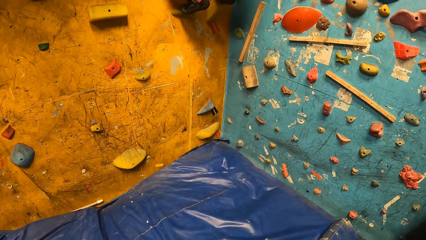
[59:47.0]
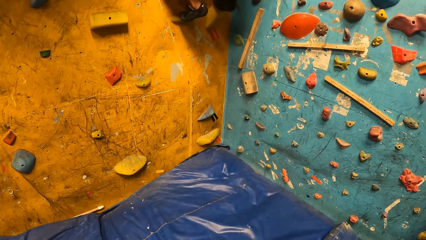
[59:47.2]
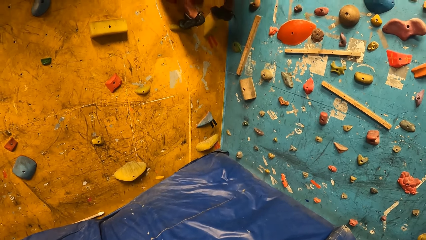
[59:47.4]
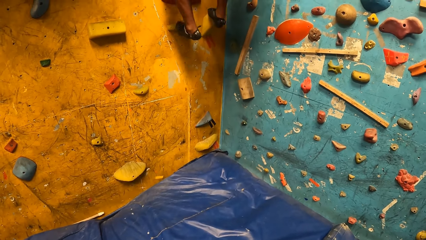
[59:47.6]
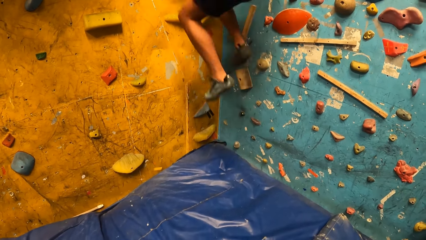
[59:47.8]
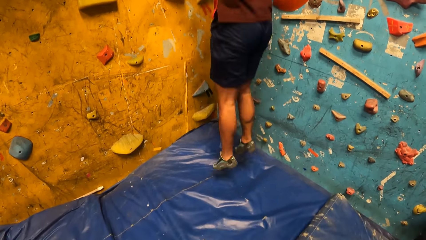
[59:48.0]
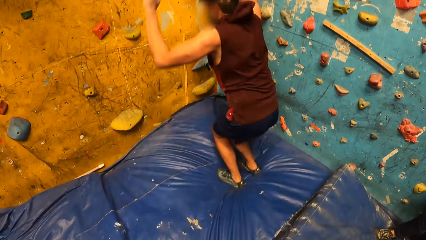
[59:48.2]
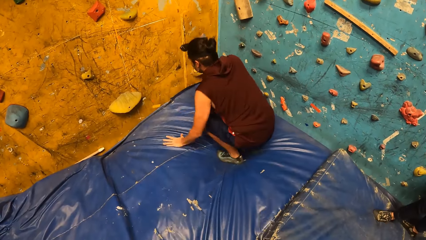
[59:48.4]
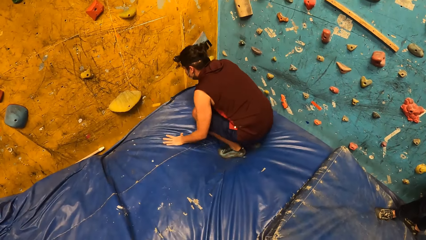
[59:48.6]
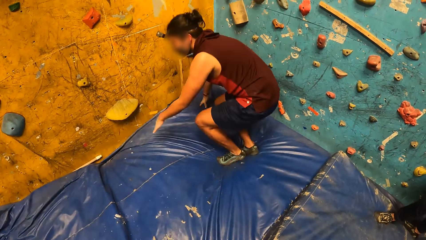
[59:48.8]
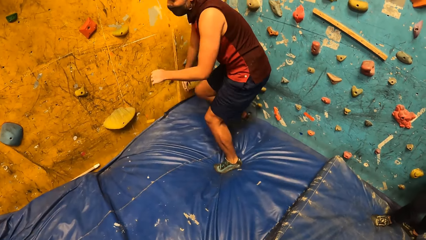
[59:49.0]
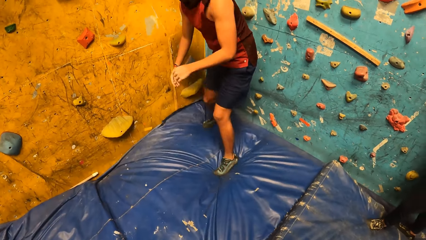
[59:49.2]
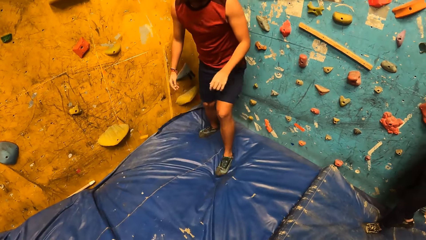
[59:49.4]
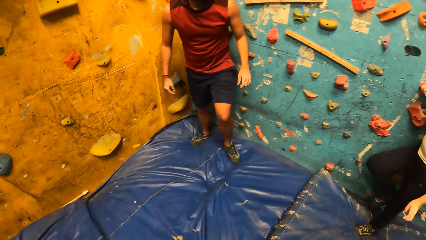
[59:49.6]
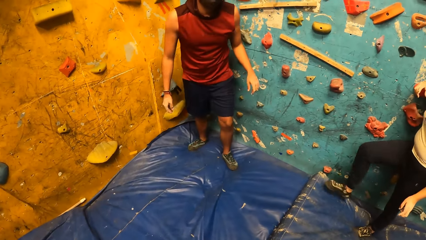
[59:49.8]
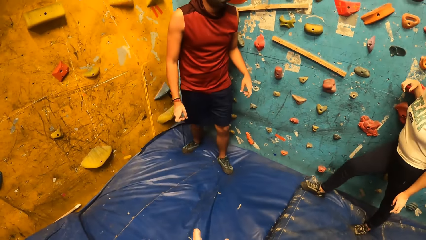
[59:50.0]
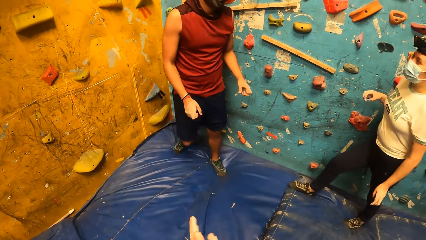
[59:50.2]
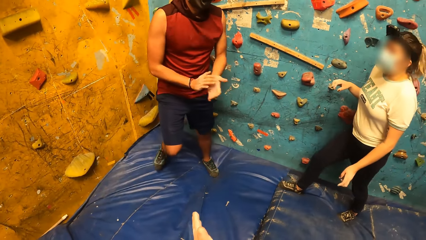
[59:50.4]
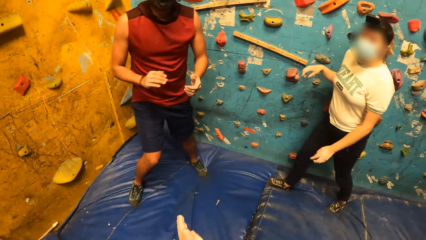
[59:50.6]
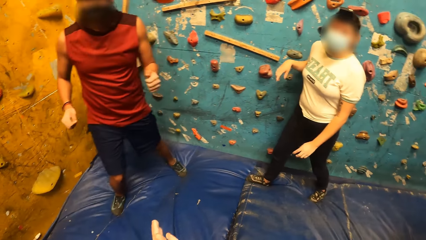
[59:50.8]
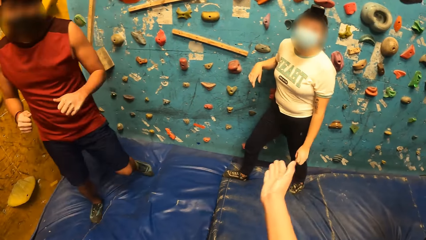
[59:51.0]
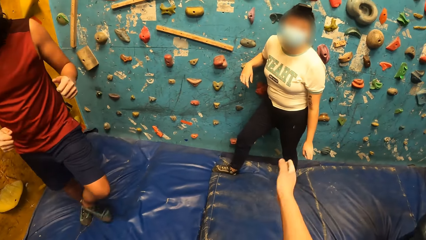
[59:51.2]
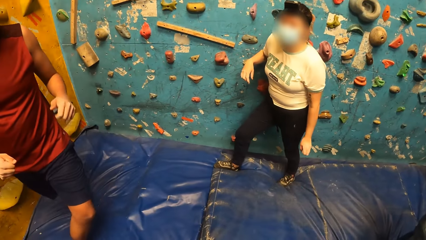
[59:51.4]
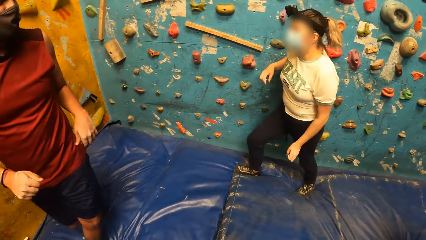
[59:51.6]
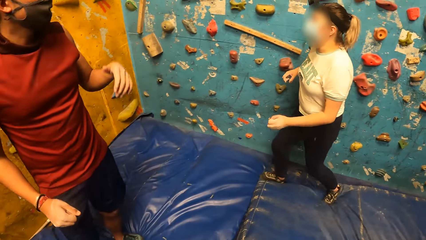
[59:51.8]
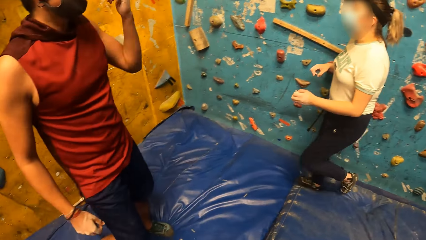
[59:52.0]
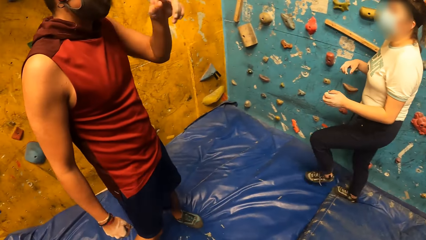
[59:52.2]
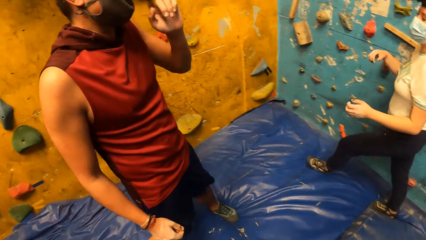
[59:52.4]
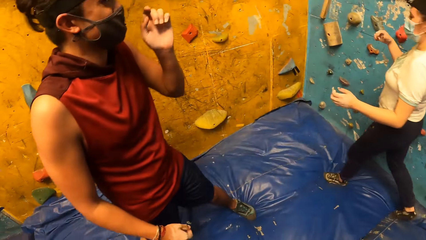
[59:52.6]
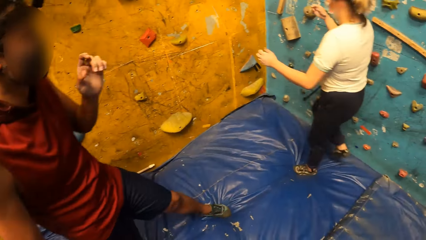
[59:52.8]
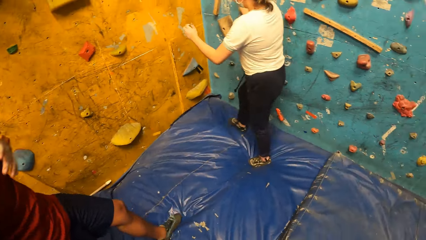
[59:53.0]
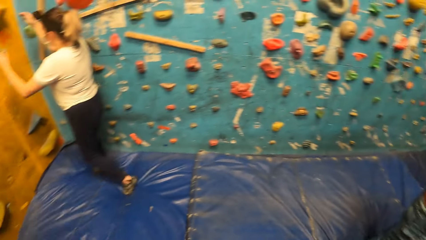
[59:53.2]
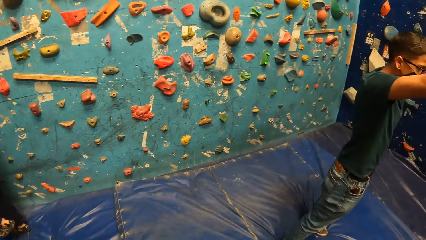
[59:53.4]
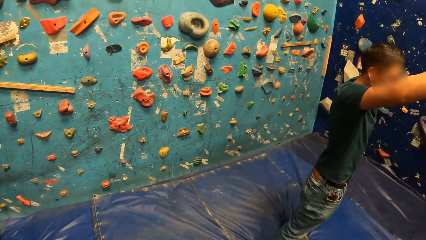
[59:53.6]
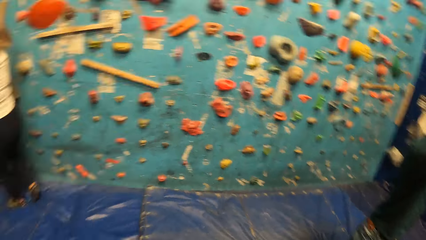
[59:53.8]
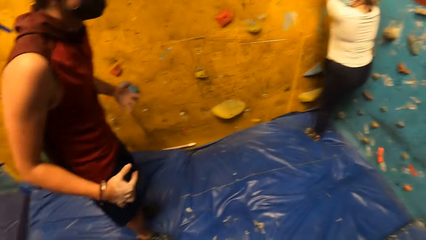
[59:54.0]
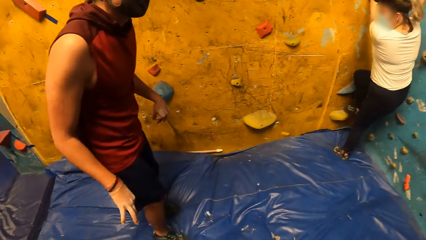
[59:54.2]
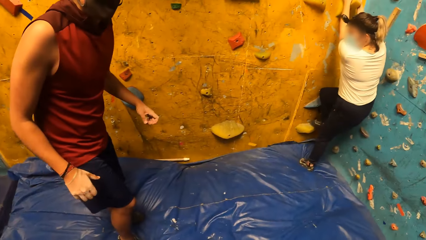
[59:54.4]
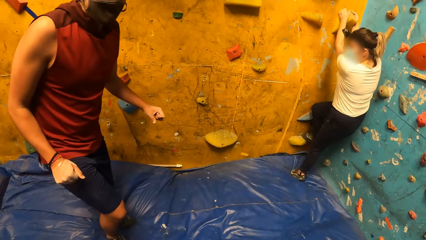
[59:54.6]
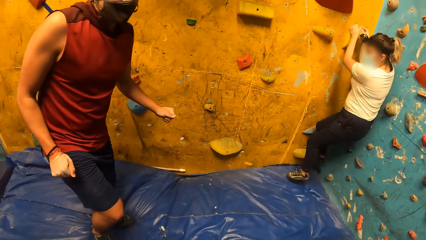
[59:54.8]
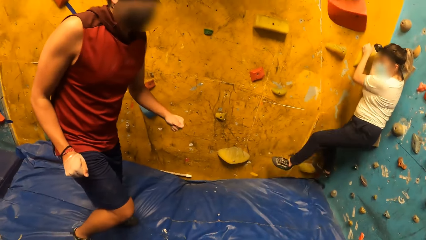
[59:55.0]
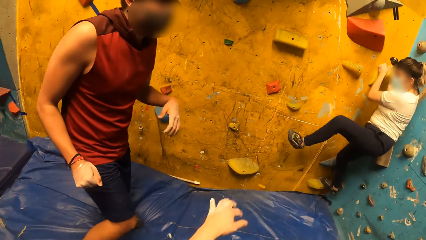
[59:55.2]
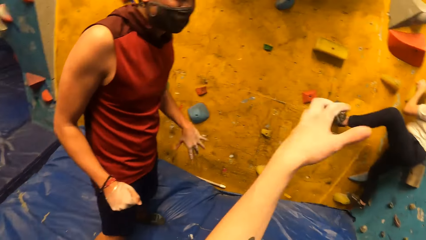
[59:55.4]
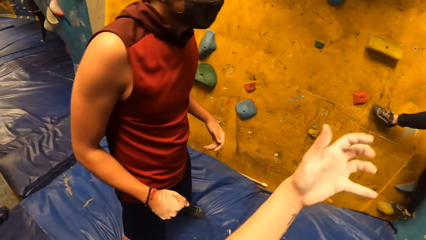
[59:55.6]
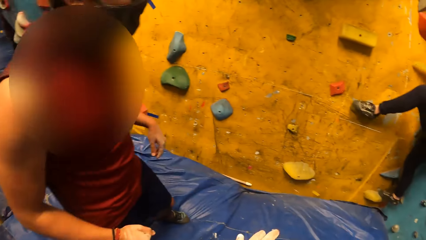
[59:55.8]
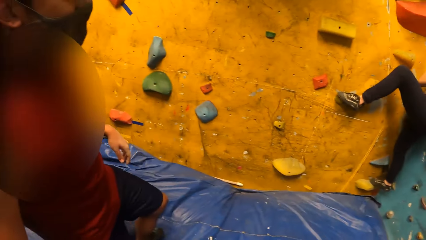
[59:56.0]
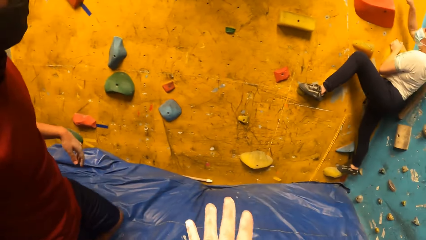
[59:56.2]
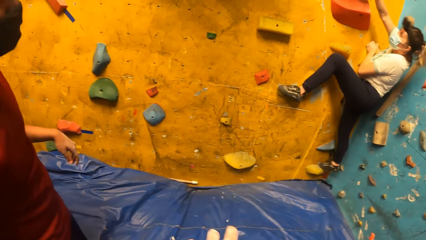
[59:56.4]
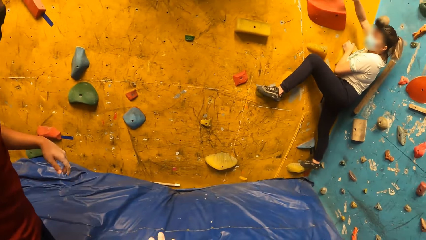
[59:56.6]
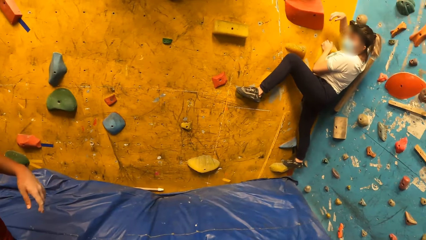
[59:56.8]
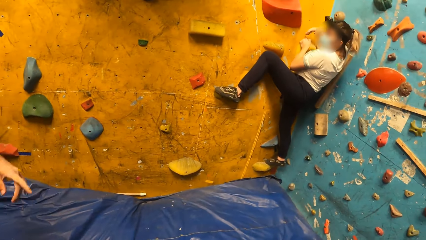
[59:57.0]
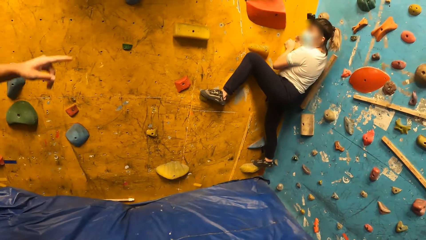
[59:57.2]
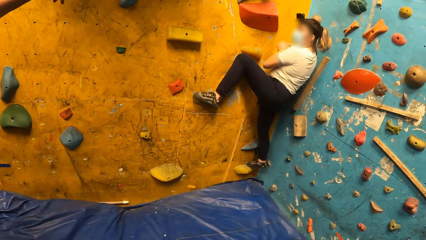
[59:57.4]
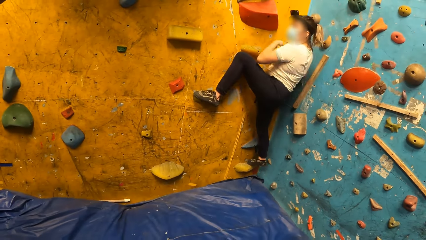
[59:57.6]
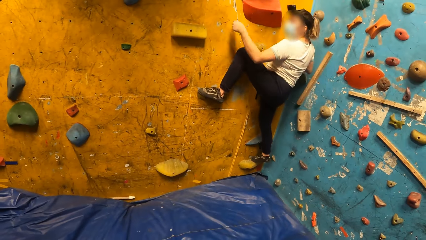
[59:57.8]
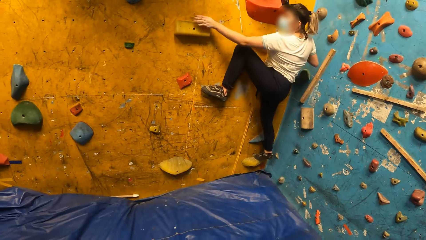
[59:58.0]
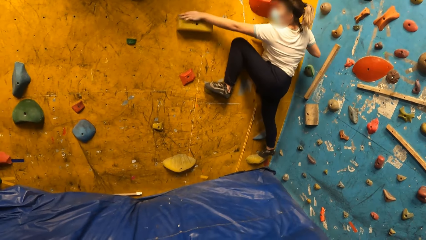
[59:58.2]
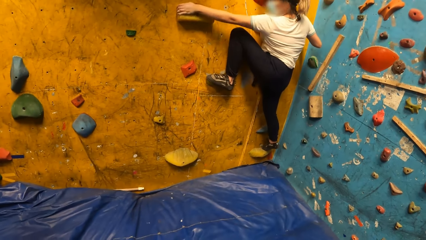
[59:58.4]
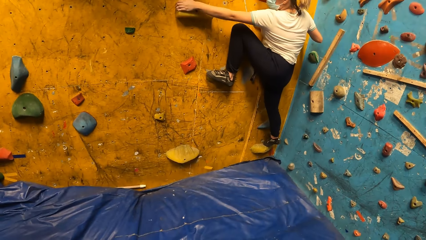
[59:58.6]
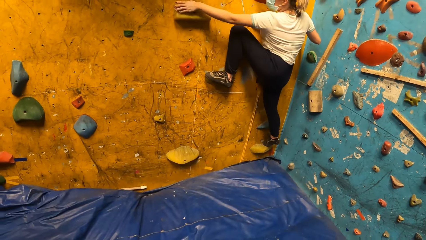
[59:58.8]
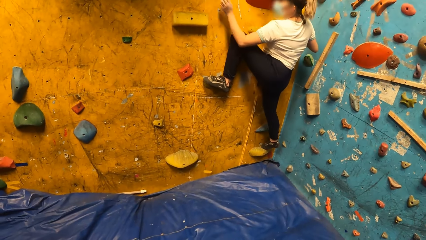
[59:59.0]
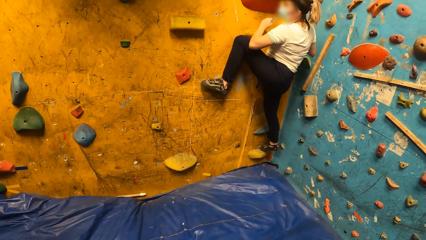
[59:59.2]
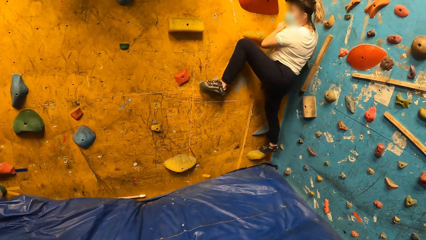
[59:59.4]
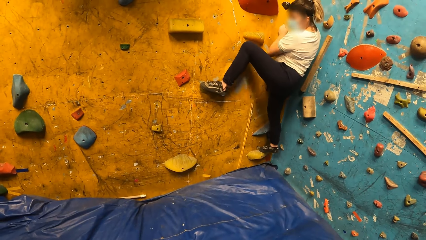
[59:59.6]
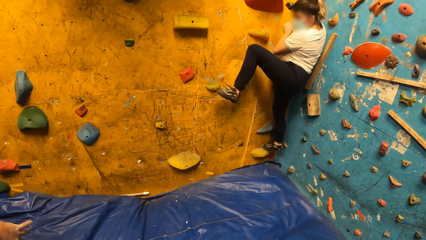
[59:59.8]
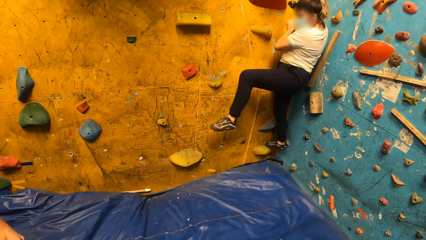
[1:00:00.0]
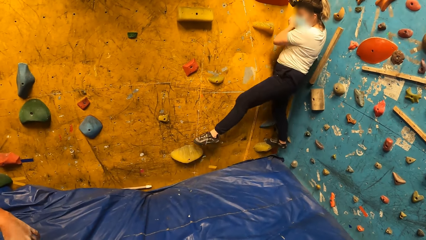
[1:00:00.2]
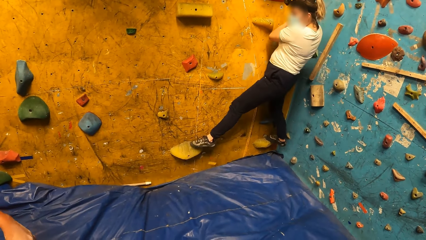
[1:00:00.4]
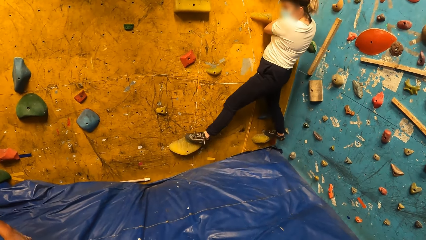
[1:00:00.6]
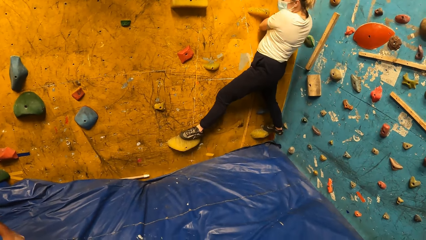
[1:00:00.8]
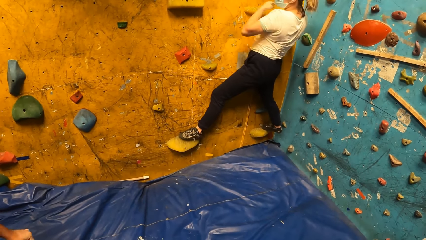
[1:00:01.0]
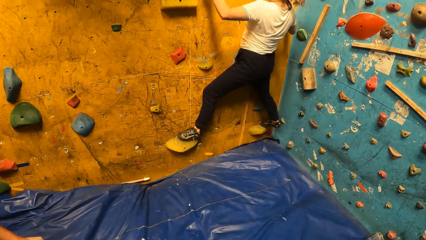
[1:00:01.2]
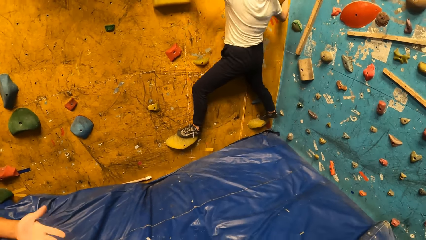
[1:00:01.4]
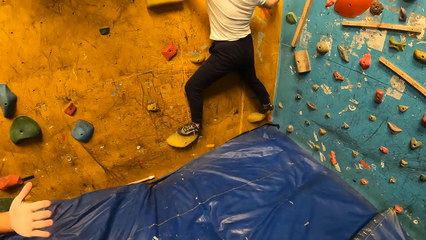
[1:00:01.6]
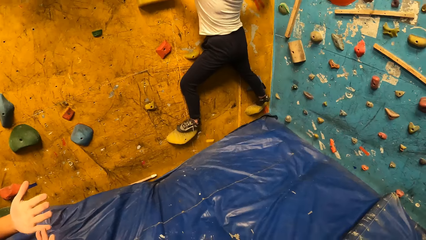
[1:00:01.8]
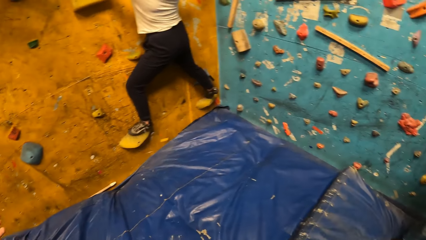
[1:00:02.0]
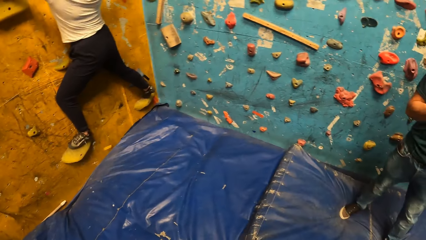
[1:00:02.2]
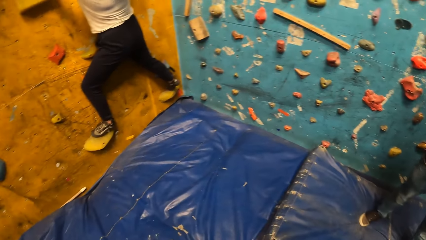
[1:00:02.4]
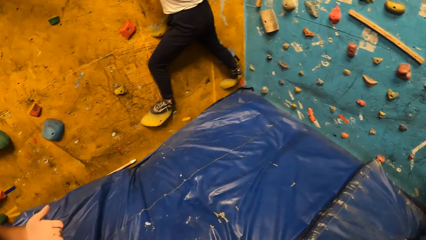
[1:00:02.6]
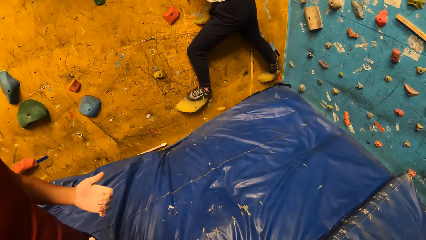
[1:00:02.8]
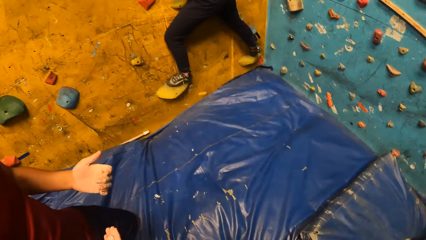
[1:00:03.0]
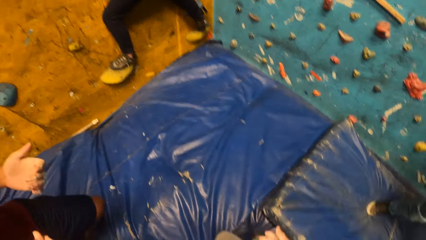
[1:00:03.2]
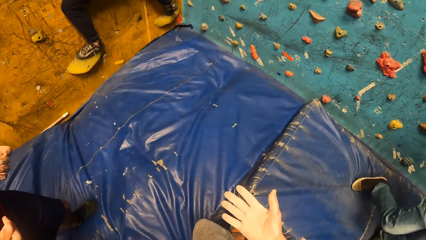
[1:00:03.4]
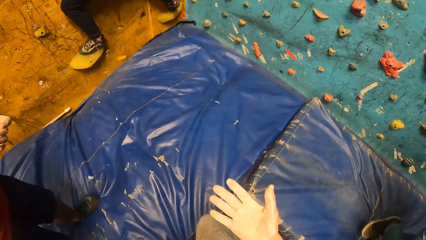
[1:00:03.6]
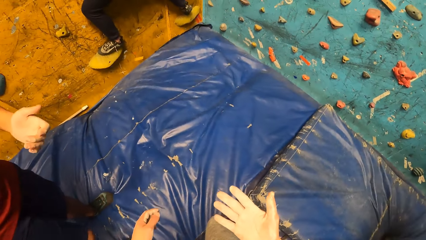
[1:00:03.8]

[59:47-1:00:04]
A man jumps from the wall. A lady steps along the wall. The camera wearer claps hands. The man claps and walks along the wall towards the camera wearer. The camera wearer gestures and converses with the lady. The lady walks along the wall. The man gestures with the lady. The camera wearer looks around. The lady climbs on the wall. The man stretches hands. The camera wearer gestures and converses. The lady climbs on the wall. The man stares at his palm.
